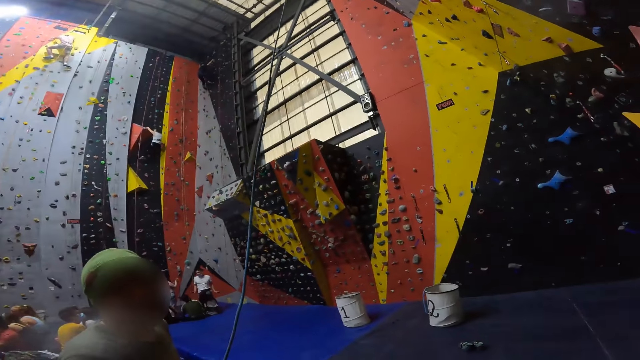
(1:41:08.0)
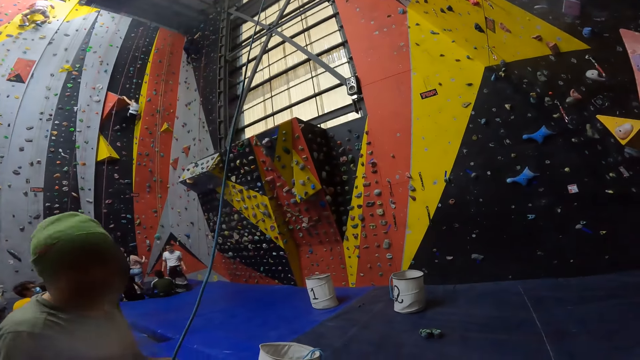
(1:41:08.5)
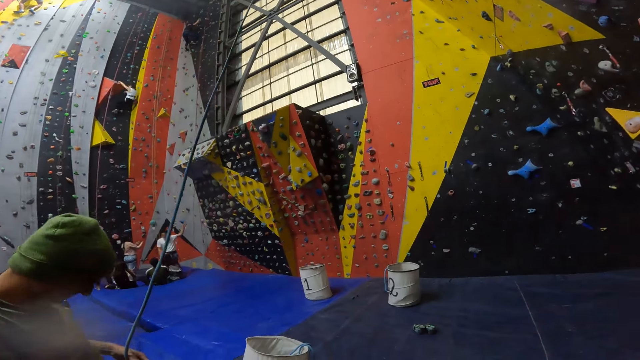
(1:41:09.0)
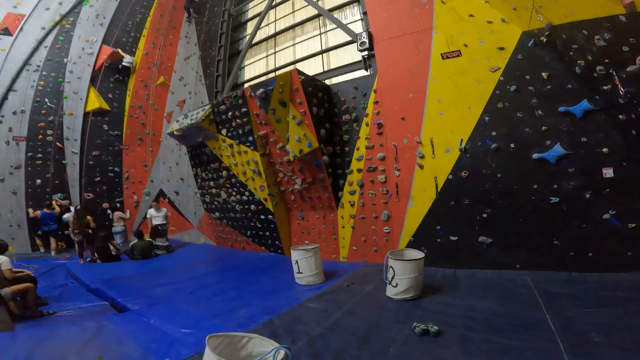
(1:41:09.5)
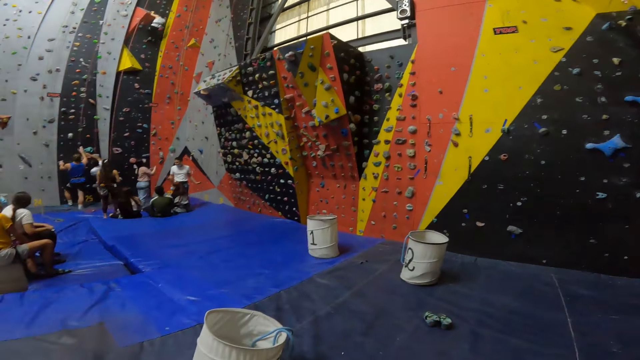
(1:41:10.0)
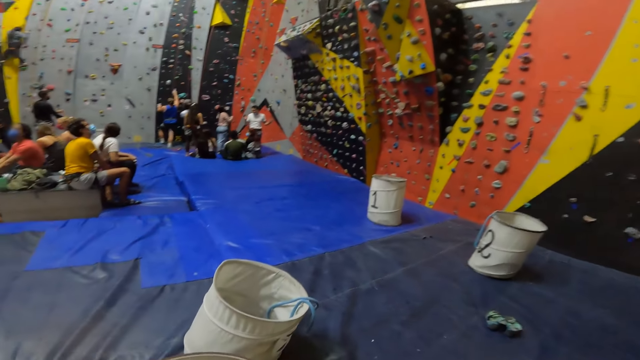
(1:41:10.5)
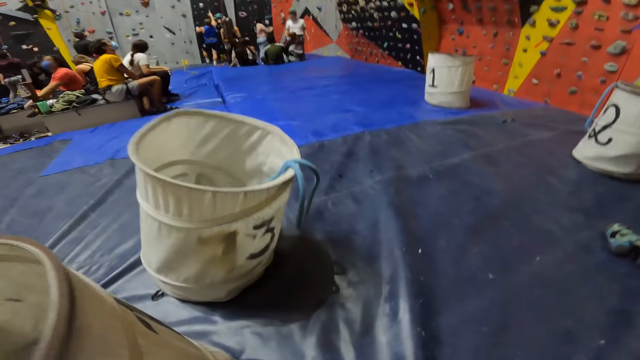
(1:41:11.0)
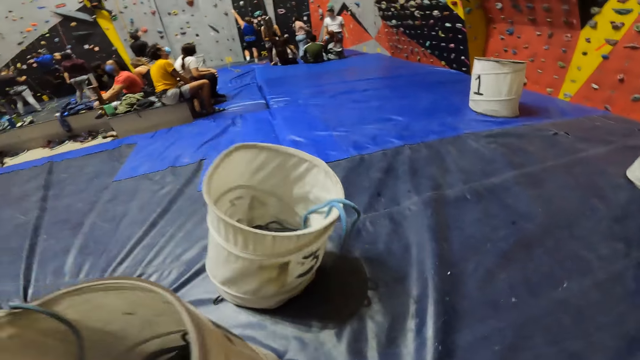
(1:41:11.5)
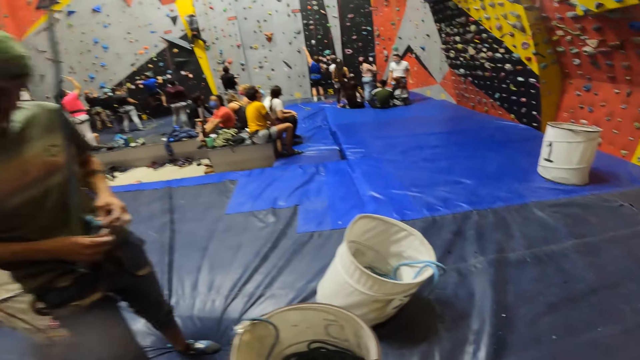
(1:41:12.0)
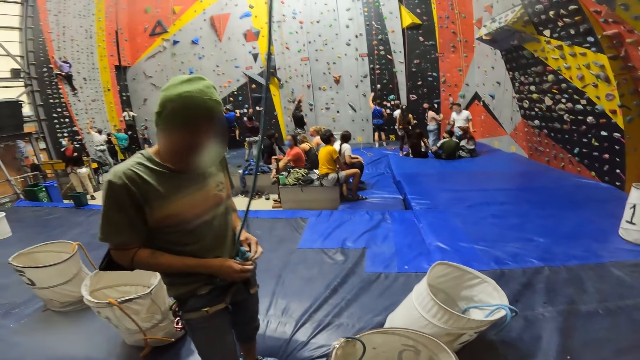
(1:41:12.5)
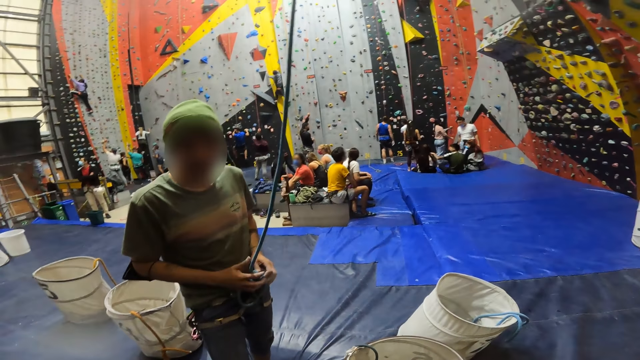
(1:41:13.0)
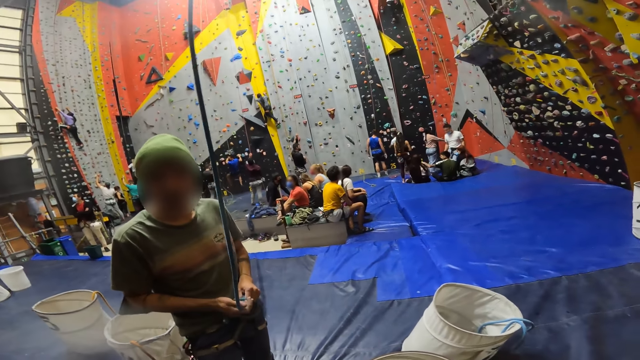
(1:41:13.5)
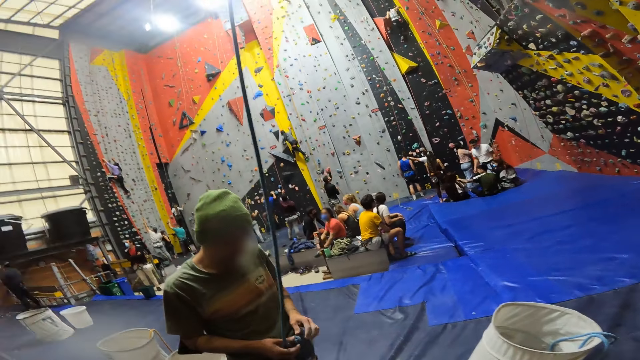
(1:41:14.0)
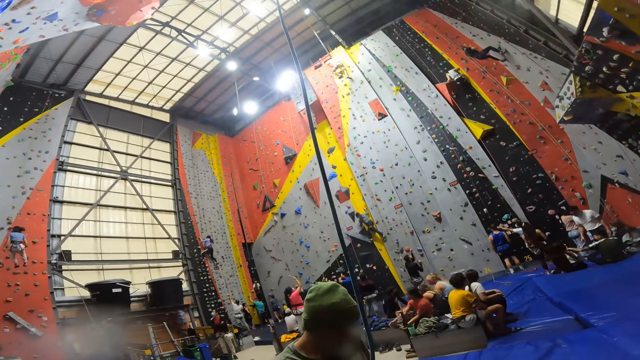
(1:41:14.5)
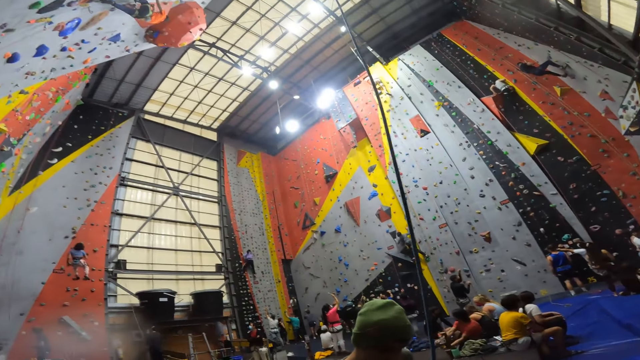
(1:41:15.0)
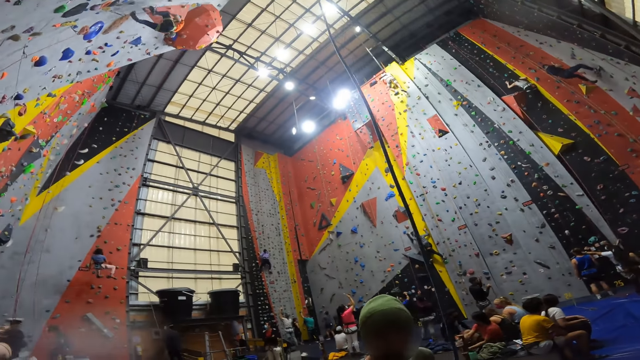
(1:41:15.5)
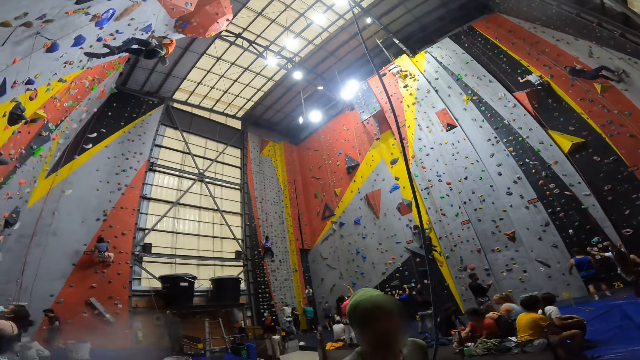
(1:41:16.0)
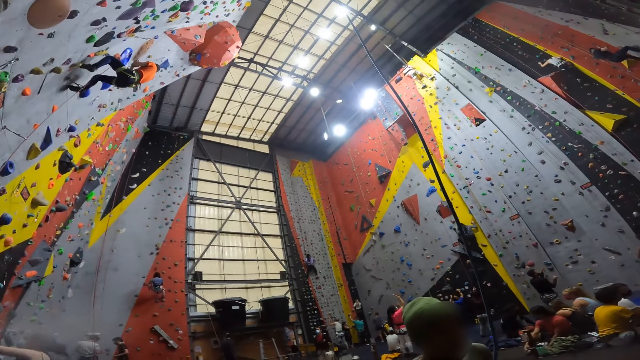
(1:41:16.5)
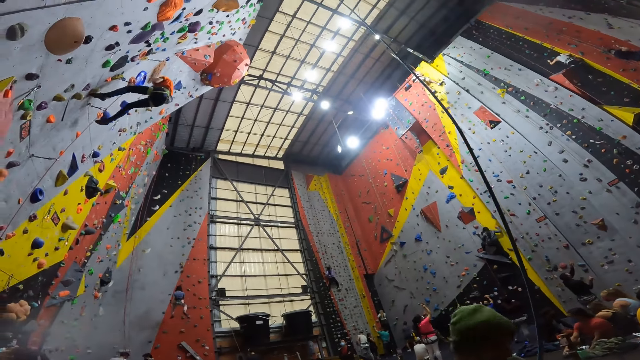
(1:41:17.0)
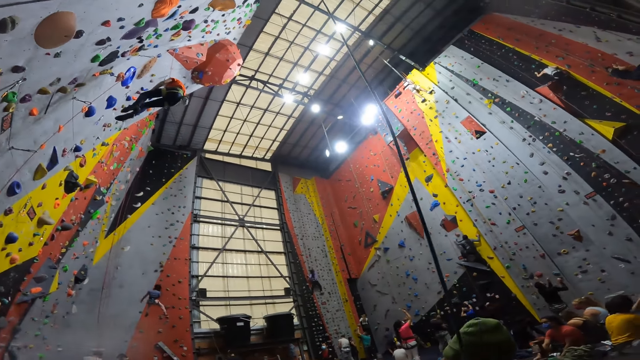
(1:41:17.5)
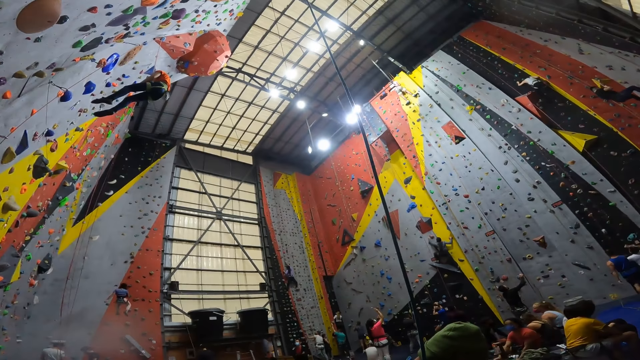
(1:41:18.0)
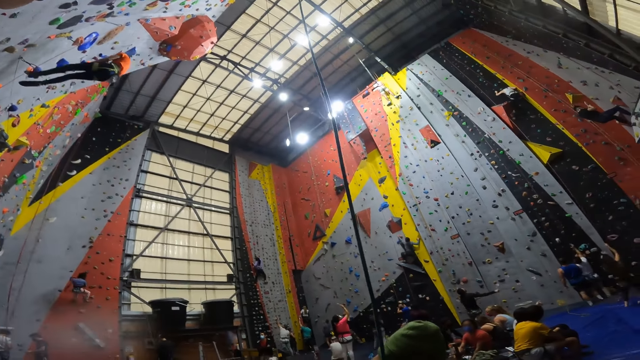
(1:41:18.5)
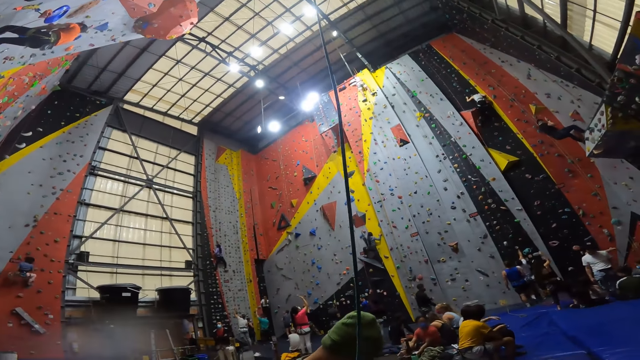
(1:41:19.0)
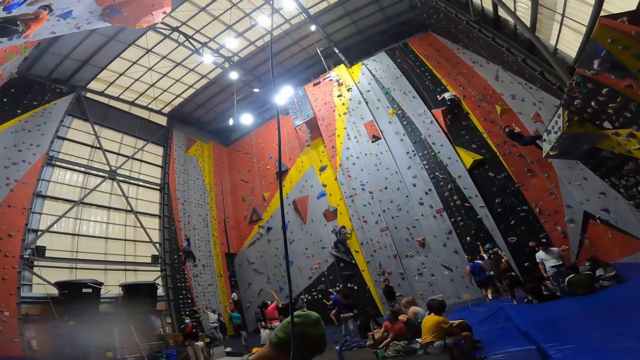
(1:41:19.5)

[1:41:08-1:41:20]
A person moves the hand on the wall. The camera wearer leans towards a safety climbing rope sack. They stare at the room. Another person tangles the safety climbing rope. Another person holds the rope. Another person holds the rope. Another person moves down from the wall. Another person moves down with the rope. The camera wearer observes persons on the climbing wall. Another person moves with the rope.

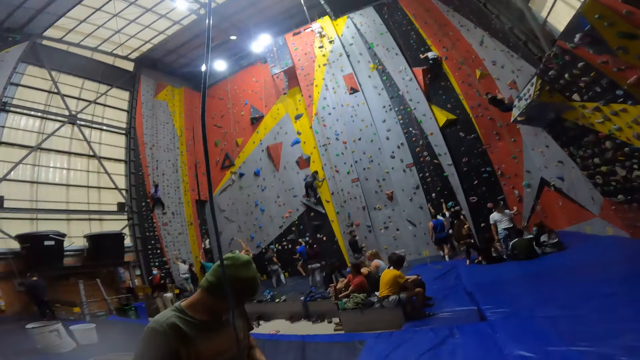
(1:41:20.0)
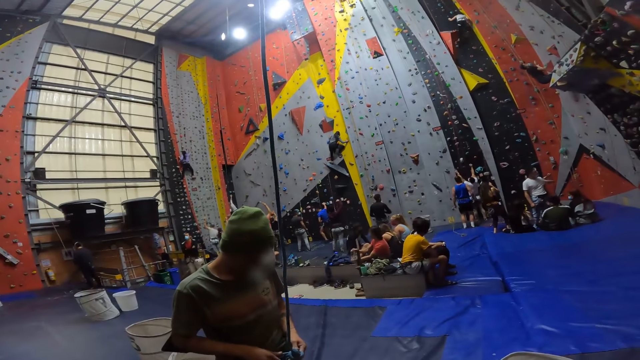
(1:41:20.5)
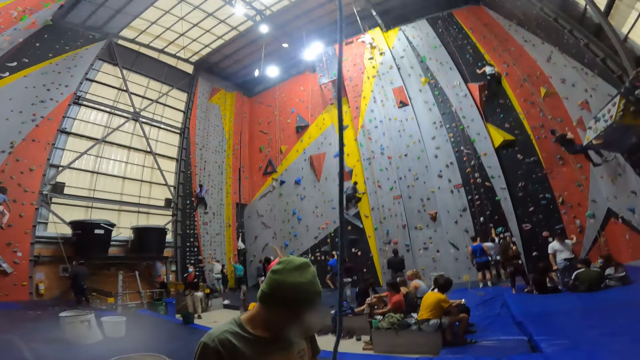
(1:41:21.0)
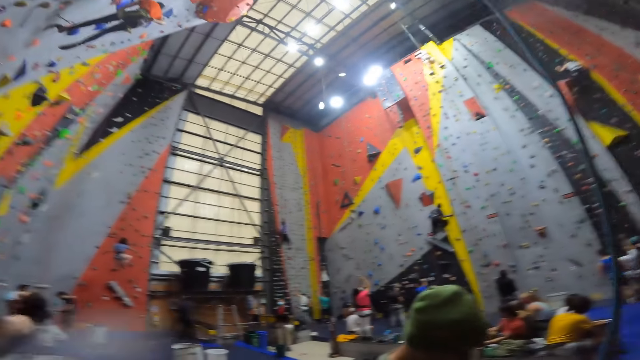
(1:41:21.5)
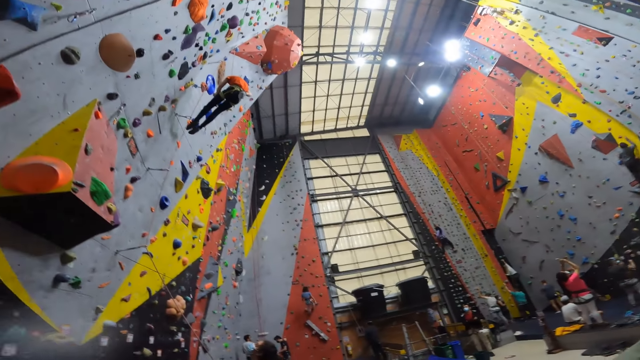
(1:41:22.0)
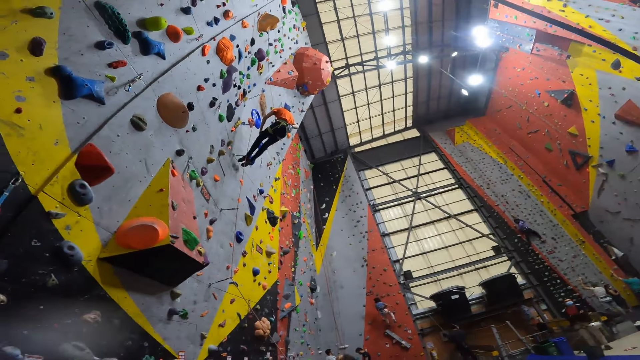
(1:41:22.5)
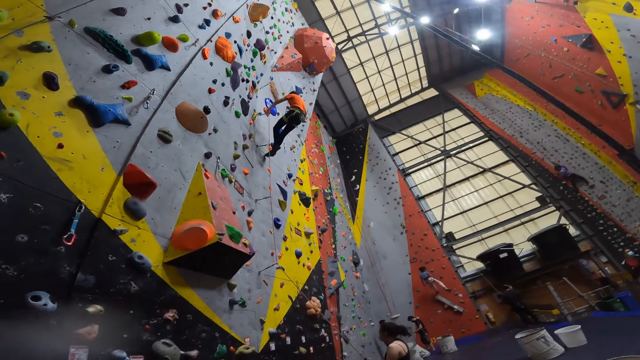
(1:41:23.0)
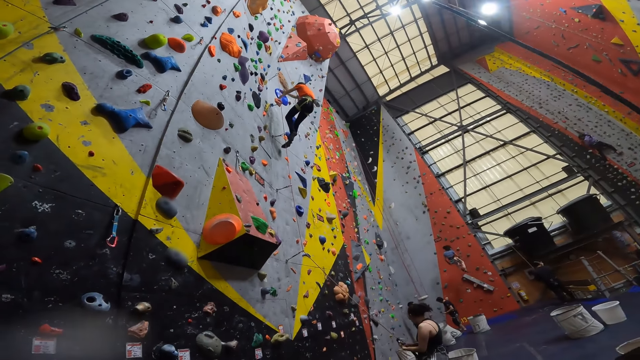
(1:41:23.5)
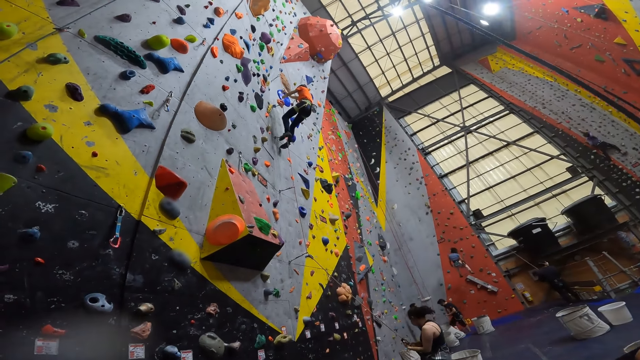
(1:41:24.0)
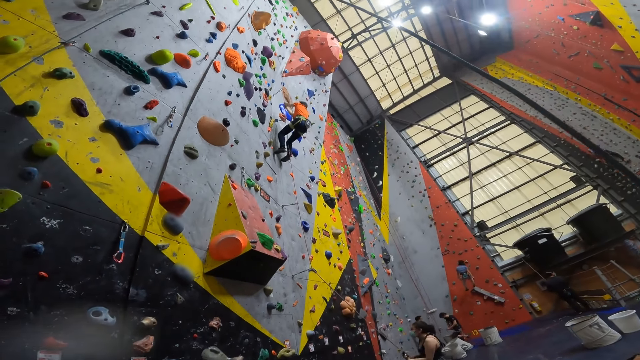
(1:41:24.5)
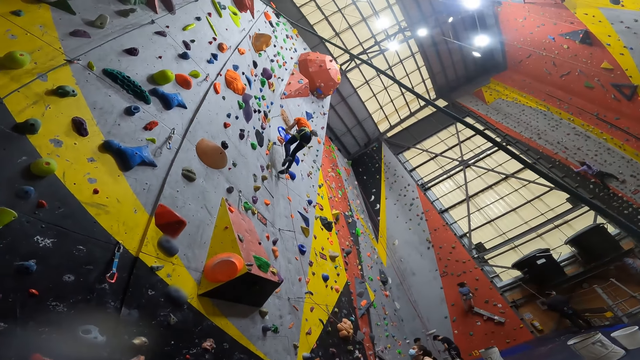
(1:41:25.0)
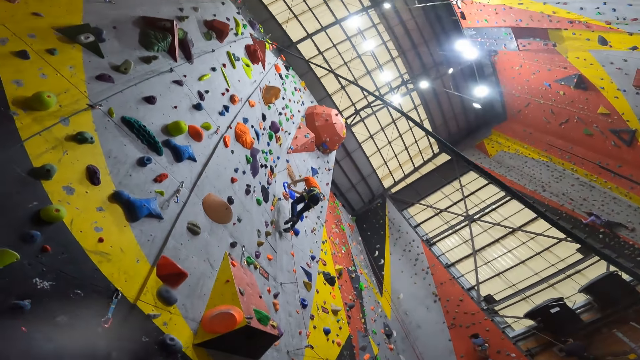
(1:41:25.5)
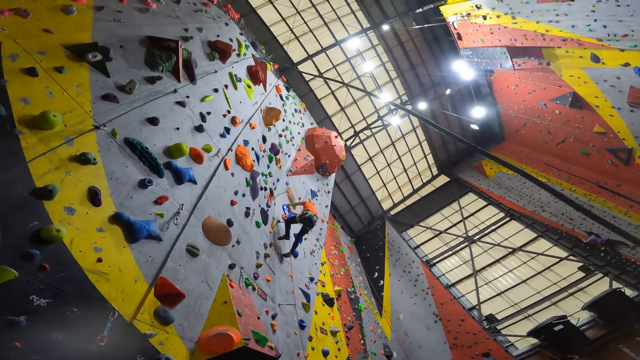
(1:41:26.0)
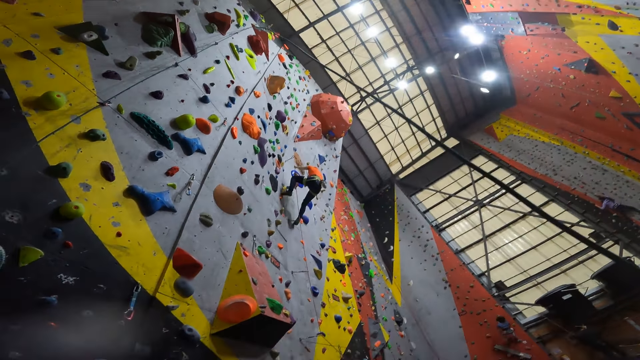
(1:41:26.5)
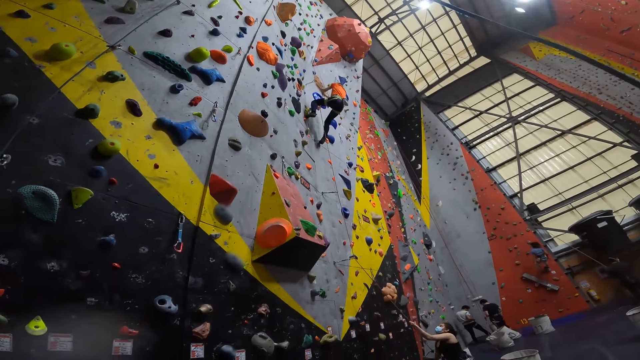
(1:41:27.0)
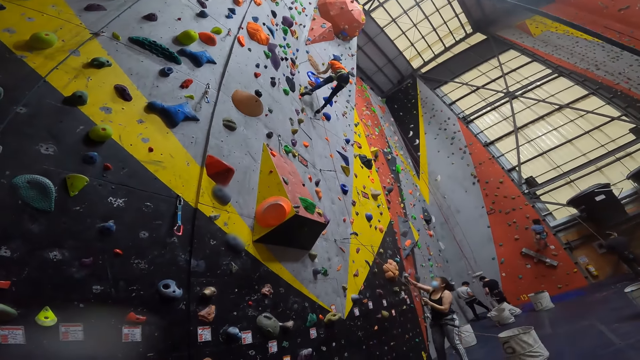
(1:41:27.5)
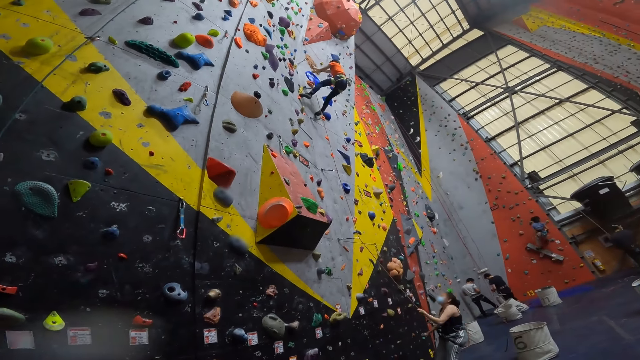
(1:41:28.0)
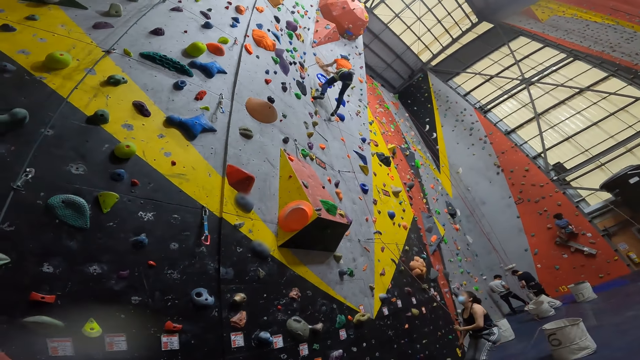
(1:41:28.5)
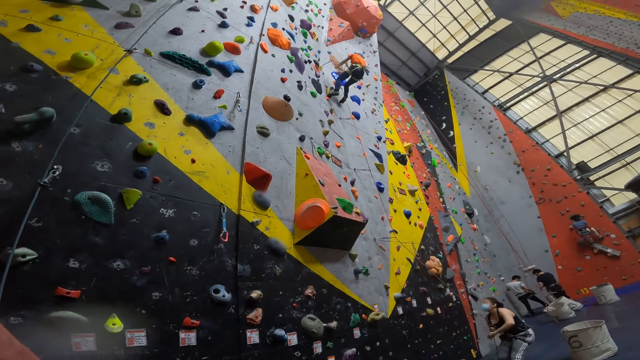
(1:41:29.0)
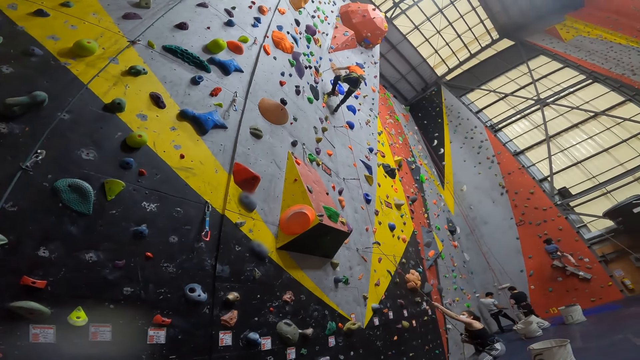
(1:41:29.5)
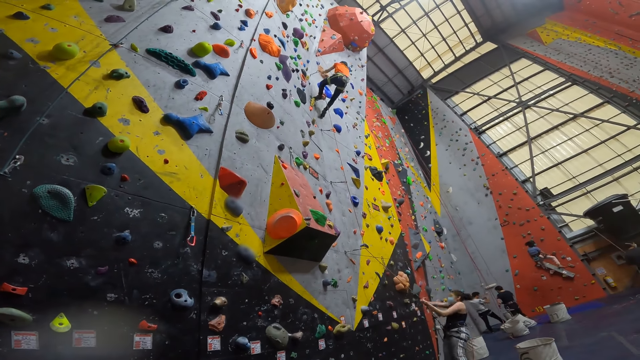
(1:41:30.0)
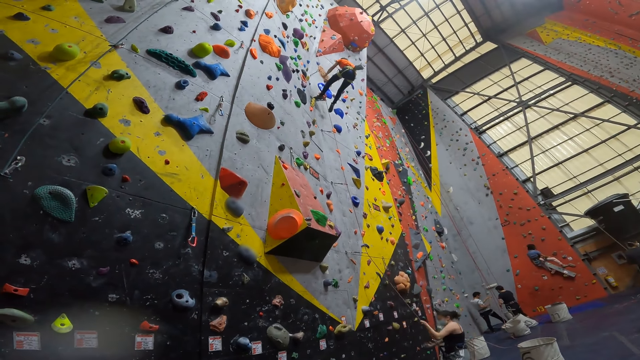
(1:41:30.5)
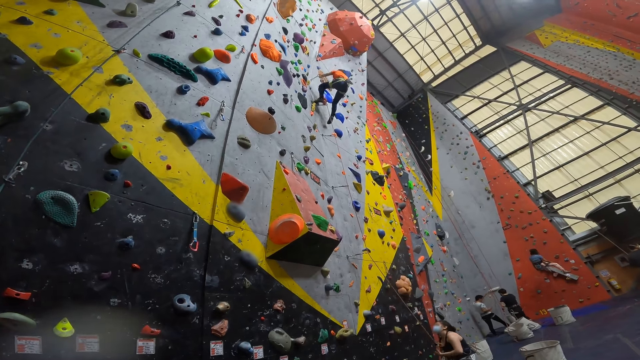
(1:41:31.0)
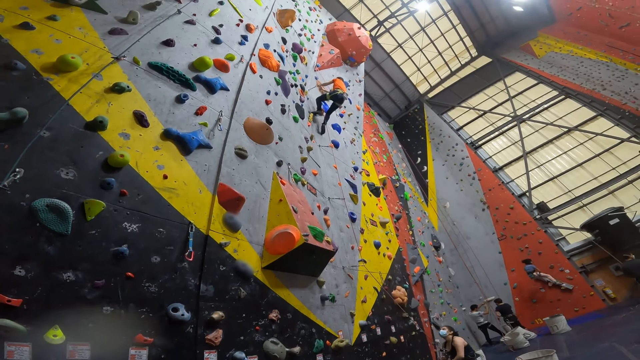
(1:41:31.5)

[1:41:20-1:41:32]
A person moves the rope. The camera wearer stares at the wall. Another person climbs the wall. Another person climbs the wall. Another person climbs the wall. Another person jumps on the rope.
